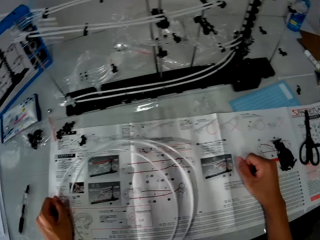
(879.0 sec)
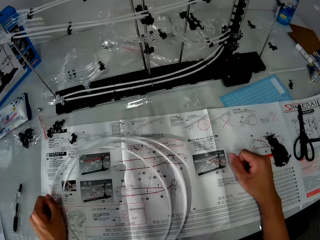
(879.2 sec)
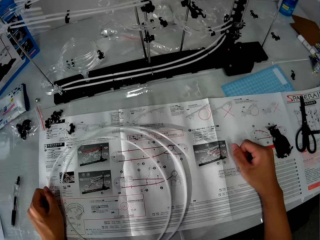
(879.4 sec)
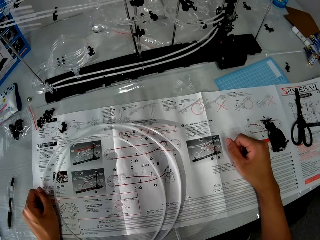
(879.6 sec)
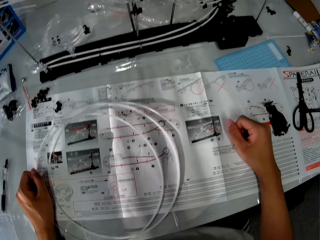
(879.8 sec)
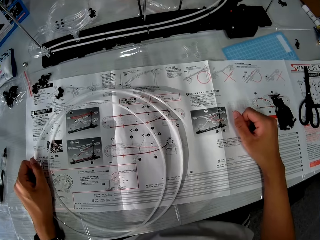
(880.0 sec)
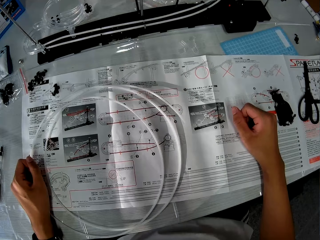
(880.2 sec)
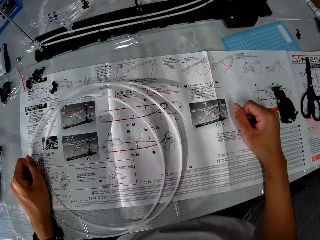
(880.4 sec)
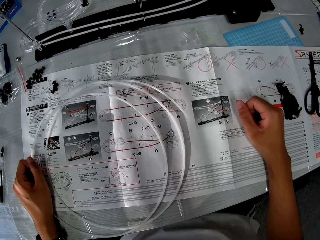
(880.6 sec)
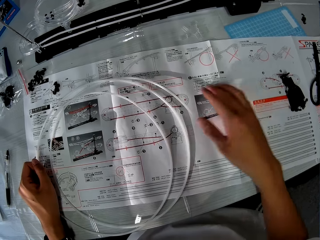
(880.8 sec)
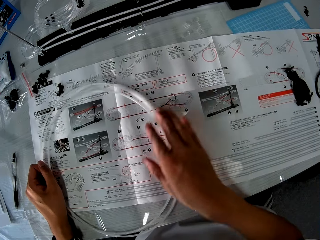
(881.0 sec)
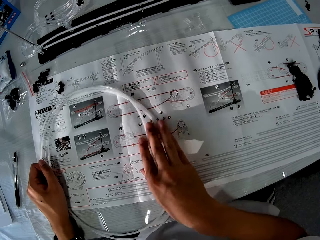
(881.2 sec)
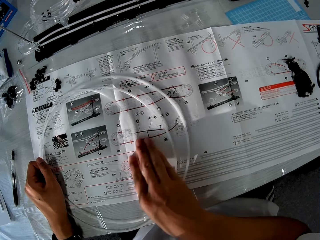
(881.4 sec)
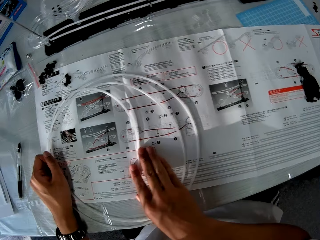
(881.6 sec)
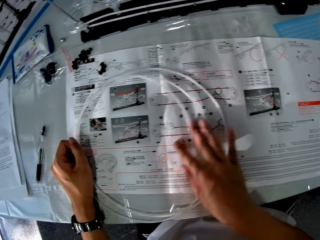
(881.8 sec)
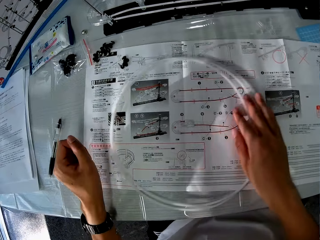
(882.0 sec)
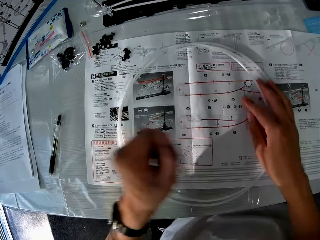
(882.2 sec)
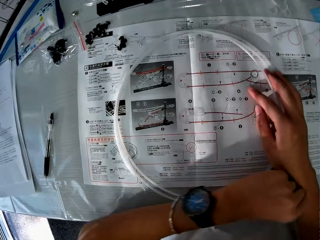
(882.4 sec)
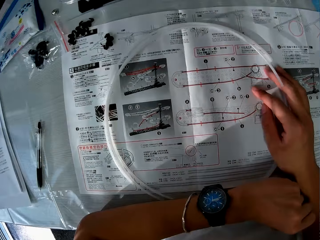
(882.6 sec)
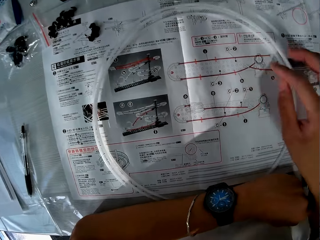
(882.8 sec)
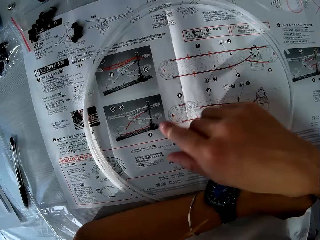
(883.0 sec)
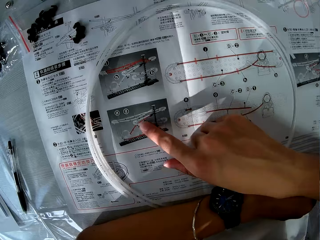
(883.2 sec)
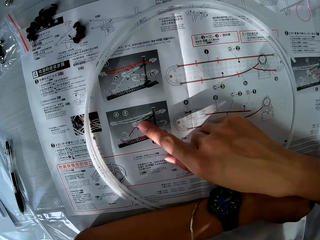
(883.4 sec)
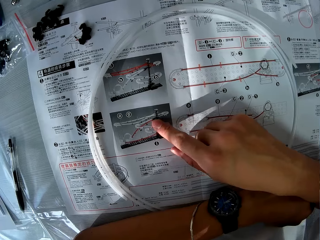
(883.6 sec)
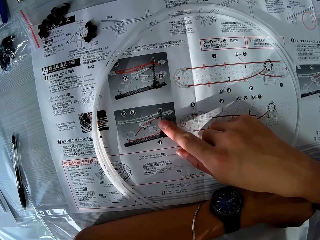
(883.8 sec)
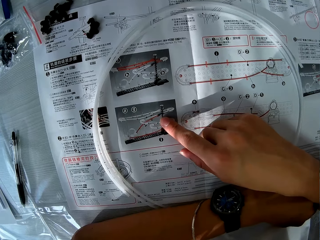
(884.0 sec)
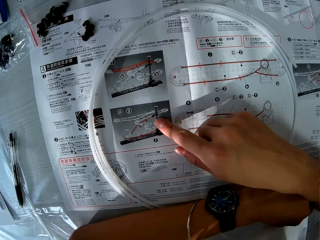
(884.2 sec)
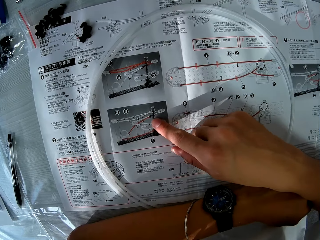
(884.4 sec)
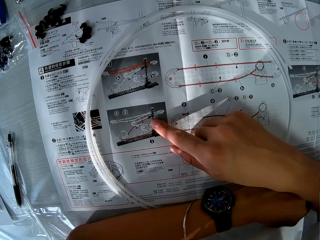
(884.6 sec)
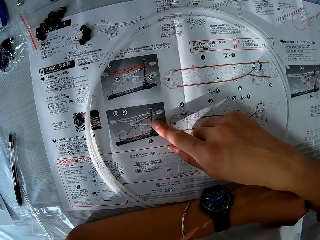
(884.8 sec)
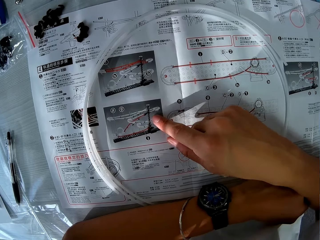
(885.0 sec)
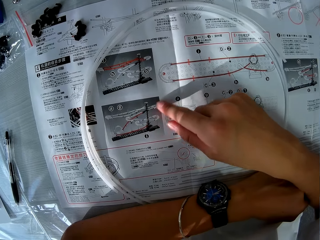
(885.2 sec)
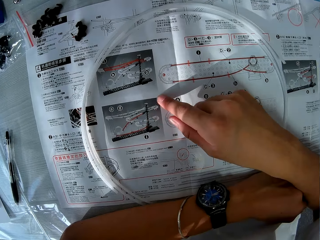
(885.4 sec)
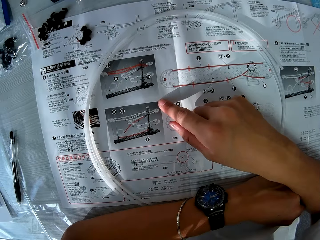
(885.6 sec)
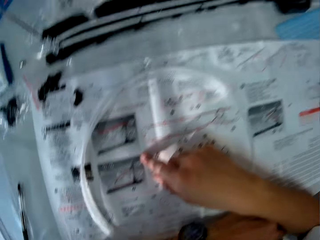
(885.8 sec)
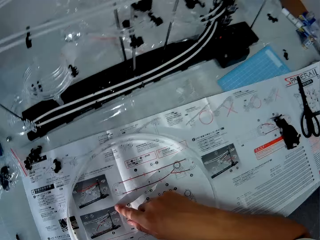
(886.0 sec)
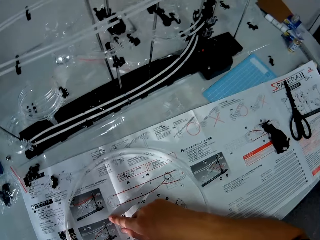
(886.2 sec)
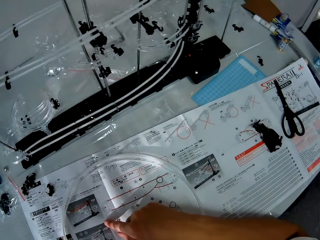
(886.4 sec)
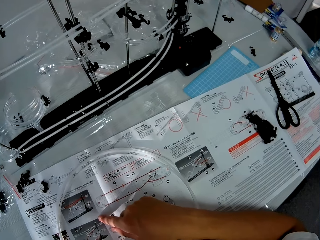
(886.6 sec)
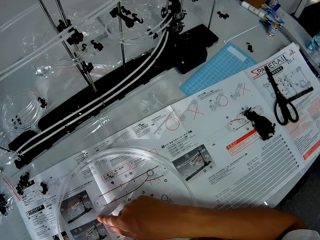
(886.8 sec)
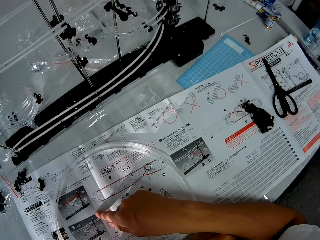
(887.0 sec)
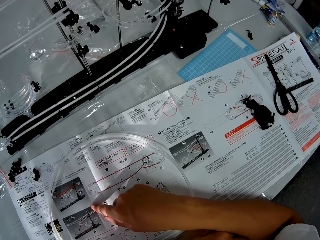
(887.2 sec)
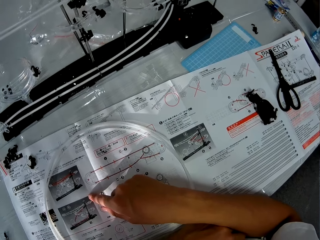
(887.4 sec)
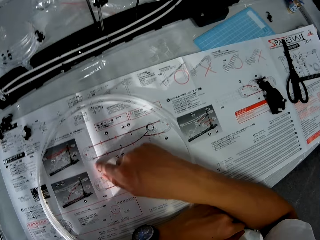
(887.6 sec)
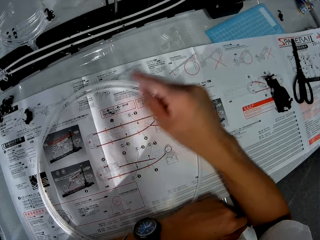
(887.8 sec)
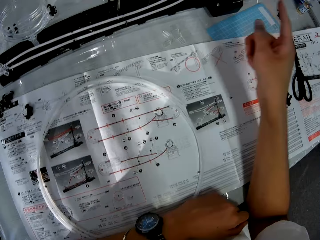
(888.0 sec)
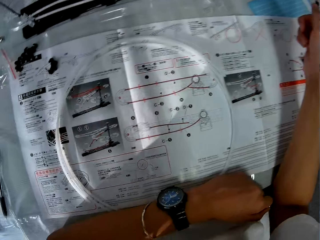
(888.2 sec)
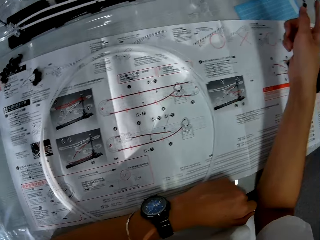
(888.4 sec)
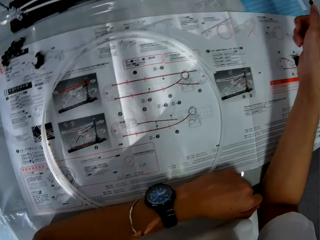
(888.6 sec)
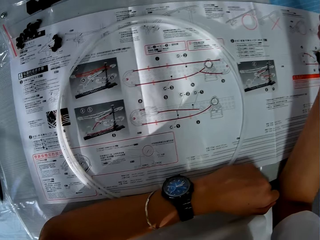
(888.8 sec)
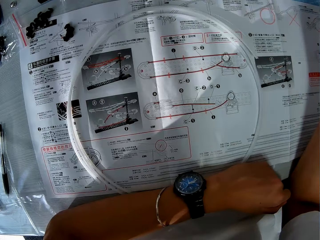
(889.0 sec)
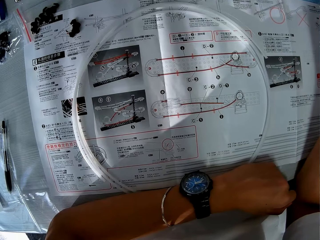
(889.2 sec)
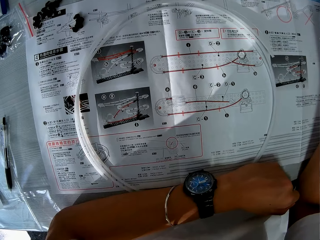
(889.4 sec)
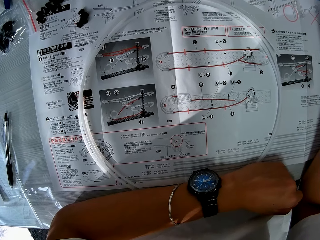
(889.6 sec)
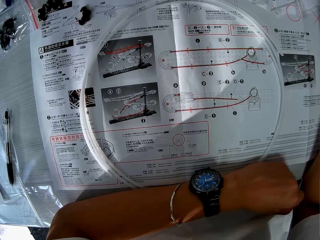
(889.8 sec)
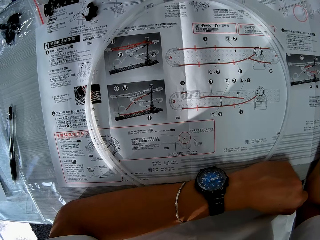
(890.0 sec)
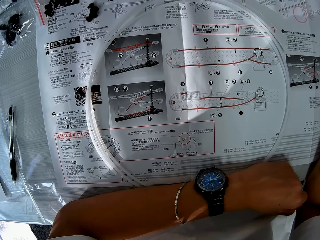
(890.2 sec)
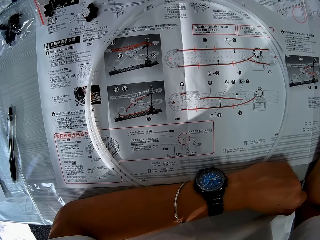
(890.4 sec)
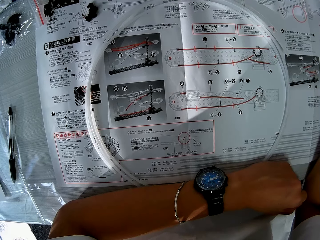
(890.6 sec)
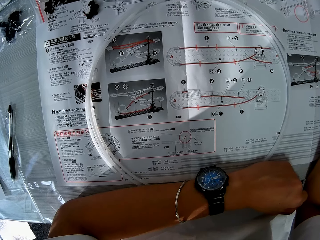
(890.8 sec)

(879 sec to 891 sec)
The camera wearer turns around and looks at the instruction booklet. He moves the circular piece of the space rail with his hand. He pushes the standard rail on the booklet, moves hands on the instruction booklet, and looks at the instruction booklet. He turns around and looks at the instruction booklet. He points in the direction of the space rail. He moves a hand on the instruction booklet and looks at the instruction booklet.

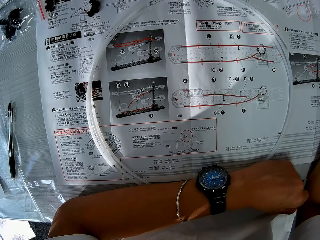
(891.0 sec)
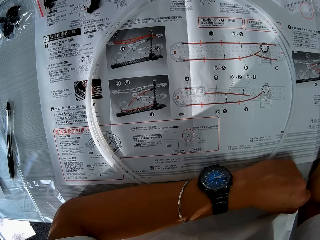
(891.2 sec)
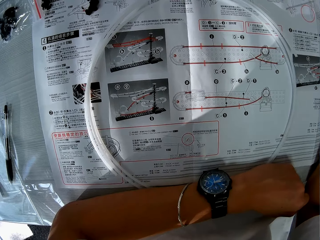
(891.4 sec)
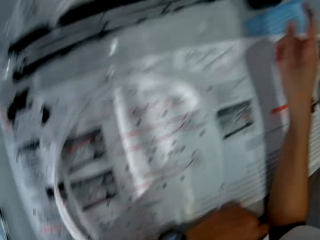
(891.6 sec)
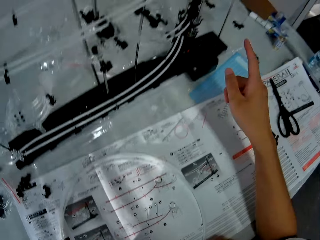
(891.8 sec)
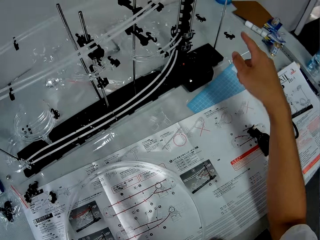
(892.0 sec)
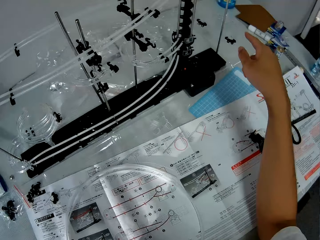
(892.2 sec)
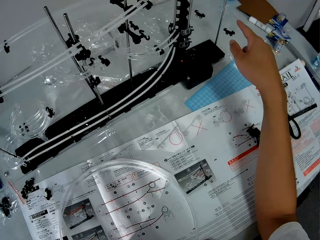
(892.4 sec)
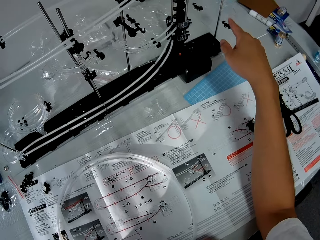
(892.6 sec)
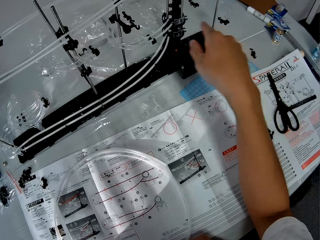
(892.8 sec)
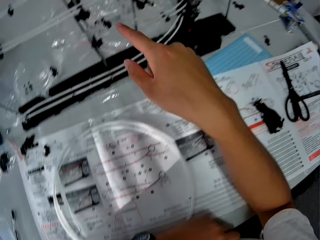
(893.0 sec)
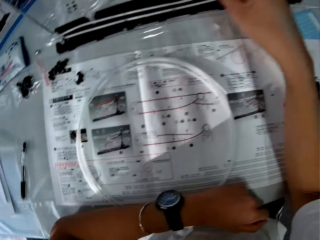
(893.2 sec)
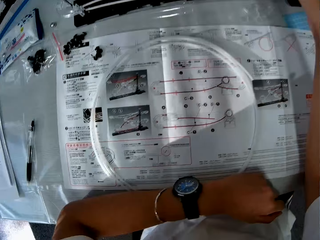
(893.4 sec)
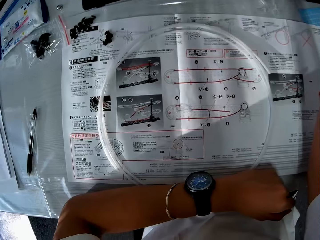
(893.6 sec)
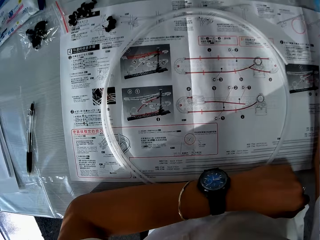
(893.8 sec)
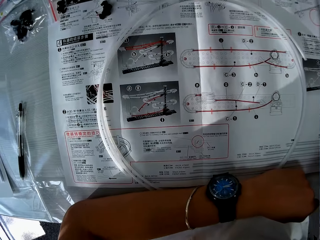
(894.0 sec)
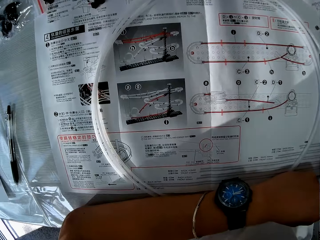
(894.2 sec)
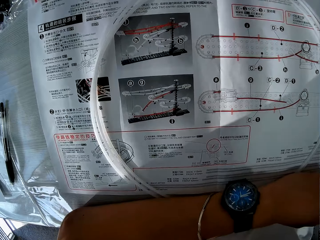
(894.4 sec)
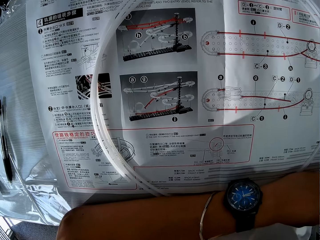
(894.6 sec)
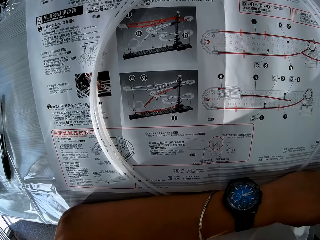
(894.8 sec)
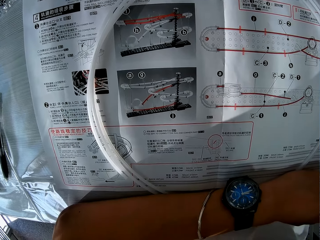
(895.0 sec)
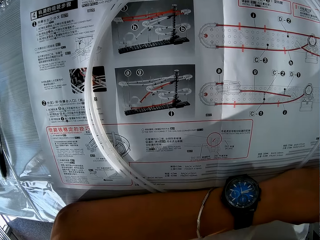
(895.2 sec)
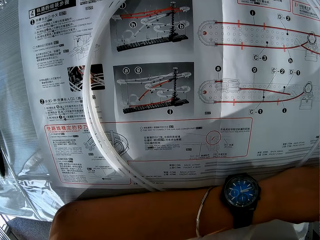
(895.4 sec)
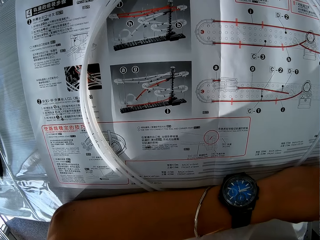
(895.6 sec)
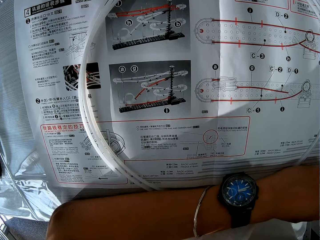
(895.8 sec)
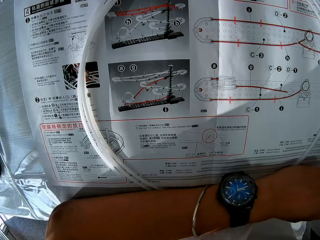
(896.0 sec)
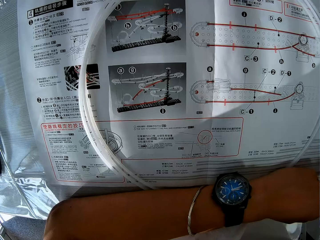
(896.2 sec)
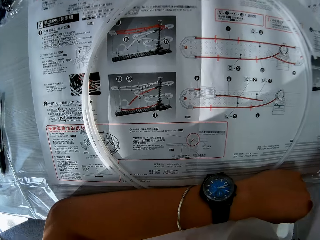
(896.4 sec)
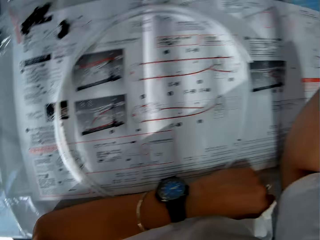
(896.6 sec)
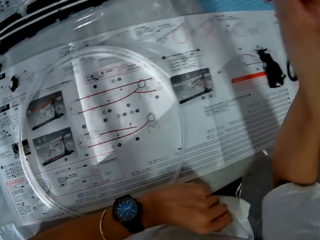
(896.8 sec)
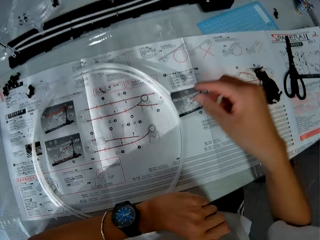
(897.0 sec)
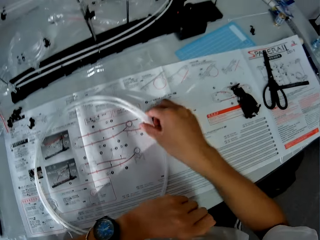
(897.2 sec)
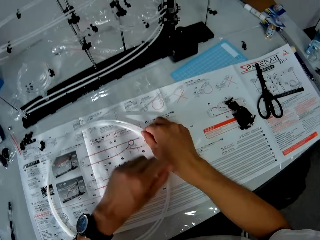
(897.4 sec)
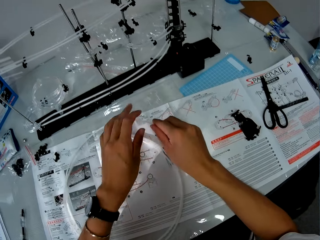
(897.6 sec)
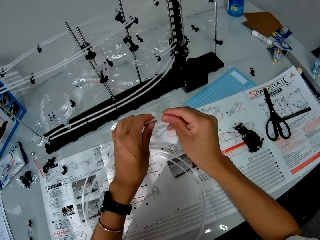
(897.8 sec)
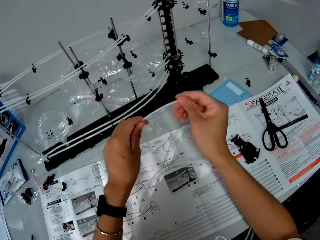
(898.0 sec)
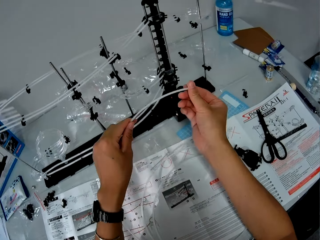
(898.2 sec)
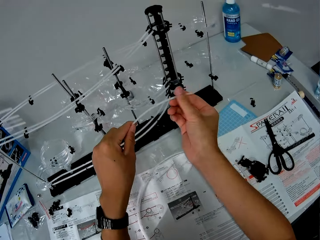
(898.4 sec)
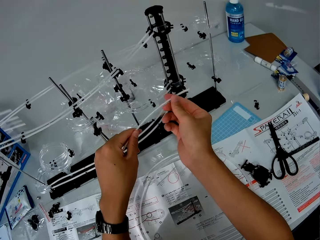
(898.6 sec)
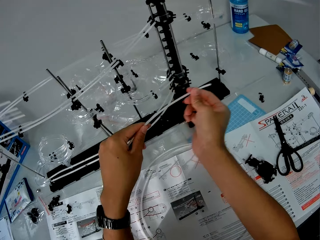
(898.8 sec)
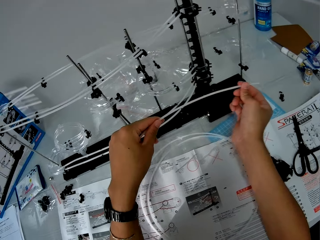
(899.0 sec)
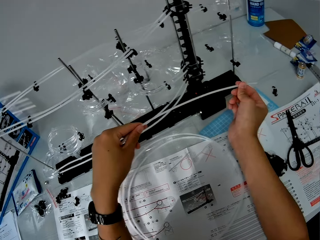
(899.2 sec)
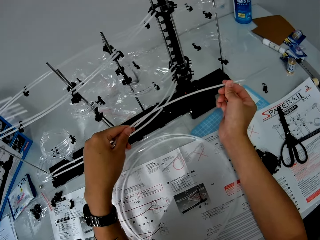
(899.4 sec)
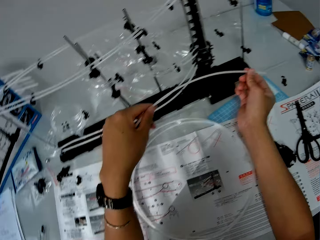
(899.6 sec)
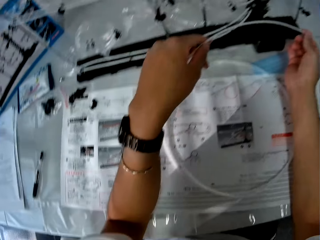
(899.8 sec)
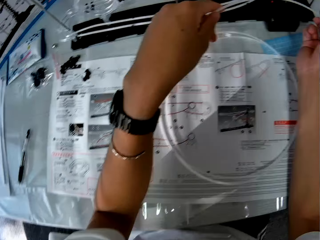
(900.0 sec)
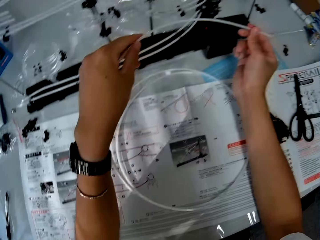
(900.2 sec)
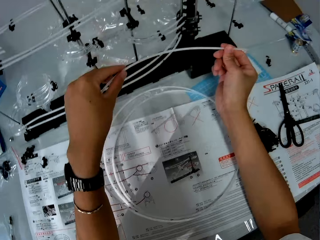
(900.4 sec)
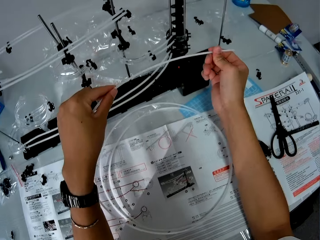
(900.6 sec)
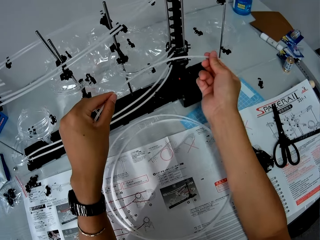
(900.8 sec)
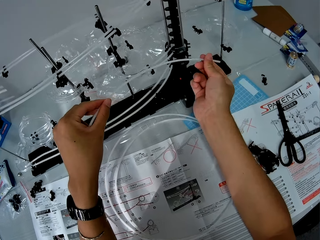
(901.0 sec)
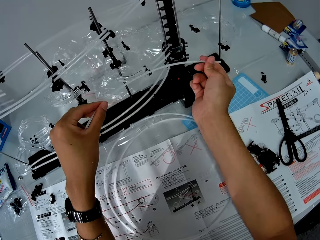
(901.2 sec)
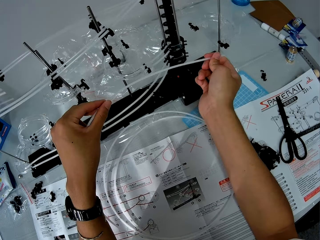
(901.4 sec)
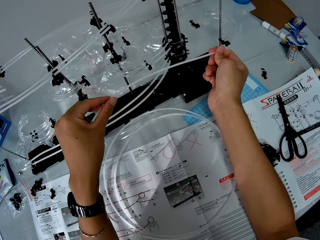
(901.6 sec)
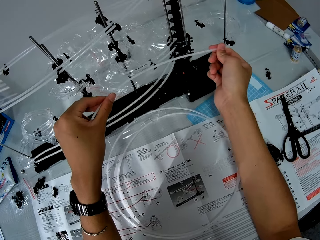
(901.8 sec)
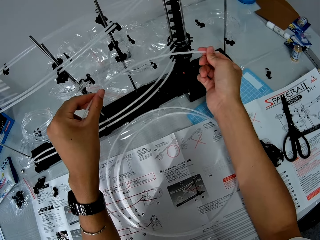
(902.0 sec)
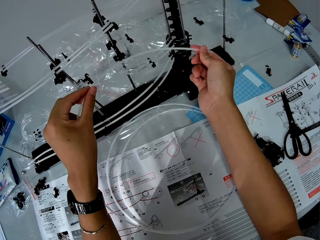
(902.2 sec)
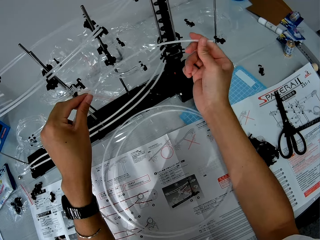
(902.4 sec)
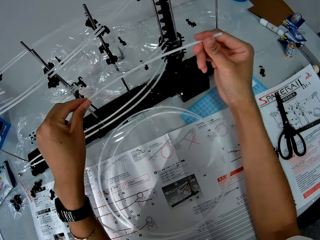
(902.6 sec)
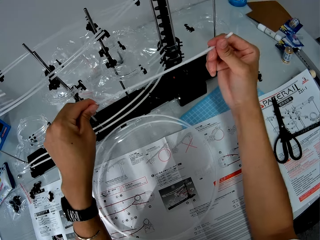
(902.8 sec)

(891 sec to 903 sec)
The camera wearer turns around. He gesticulates with his right hand. He looks at the instruction booklet. He turns around. He picks up the standard rail or circular piece from the booklet. He stretches the standard rail. He measures the standard rail on the space rail. He looks at the instruction booklet. He measures the standard rail on the space rail.
